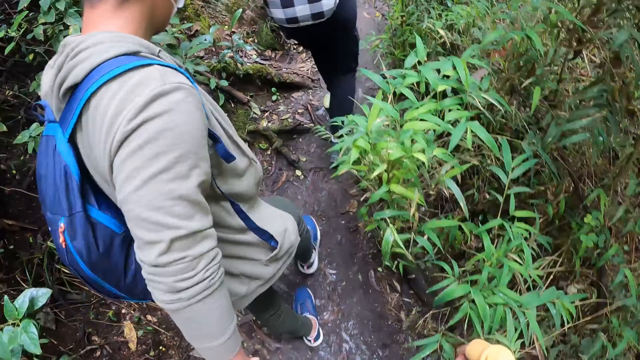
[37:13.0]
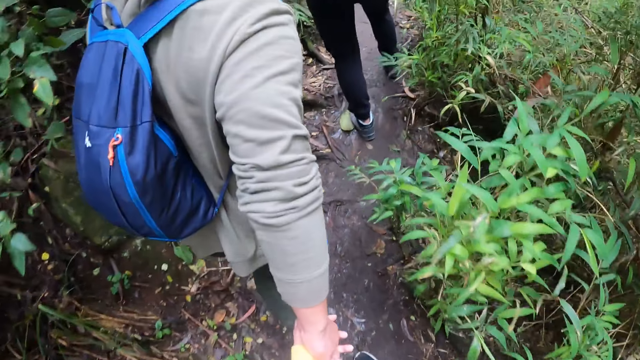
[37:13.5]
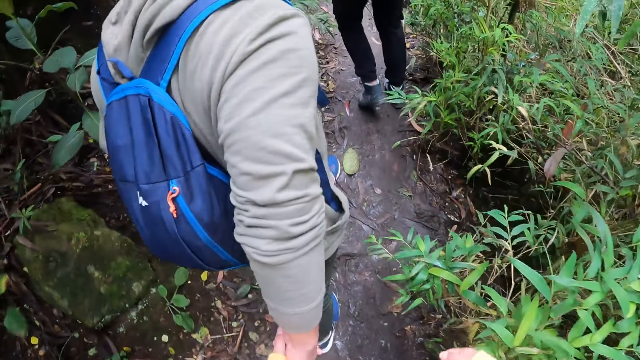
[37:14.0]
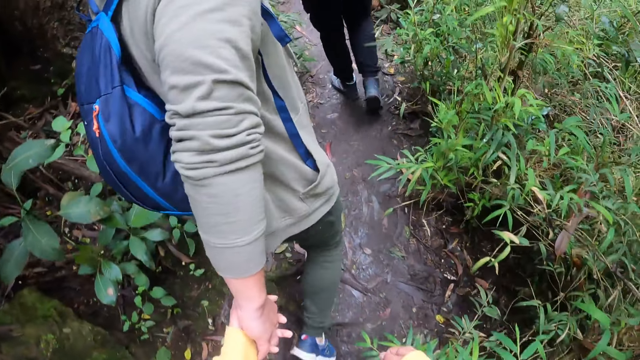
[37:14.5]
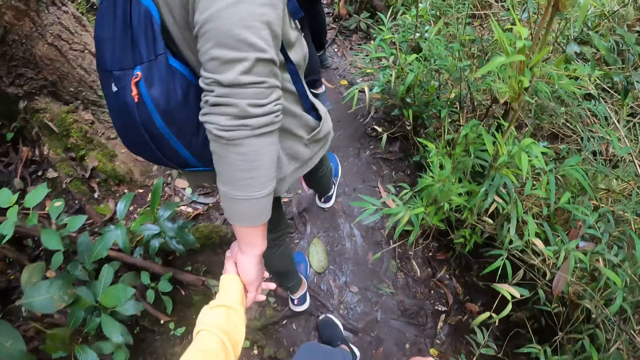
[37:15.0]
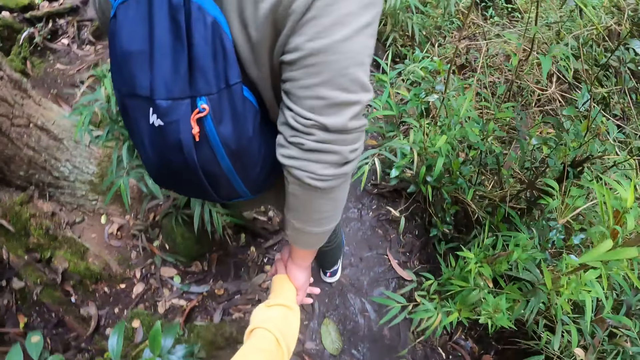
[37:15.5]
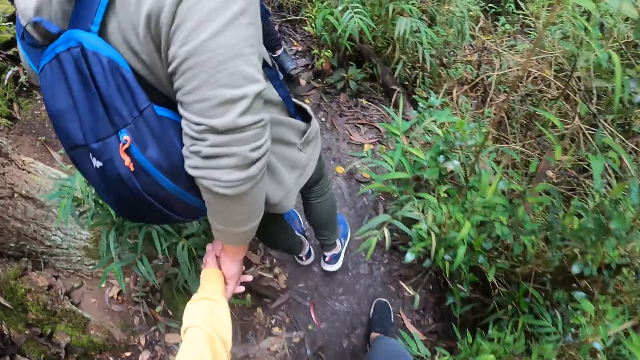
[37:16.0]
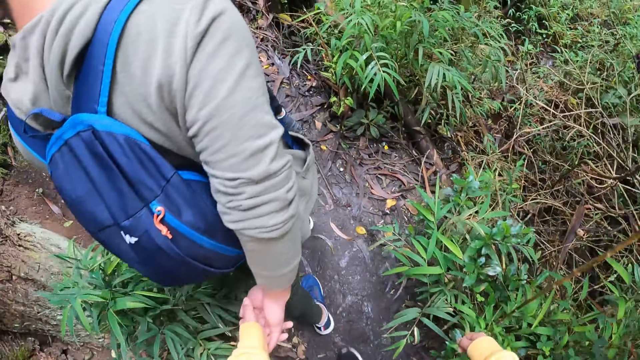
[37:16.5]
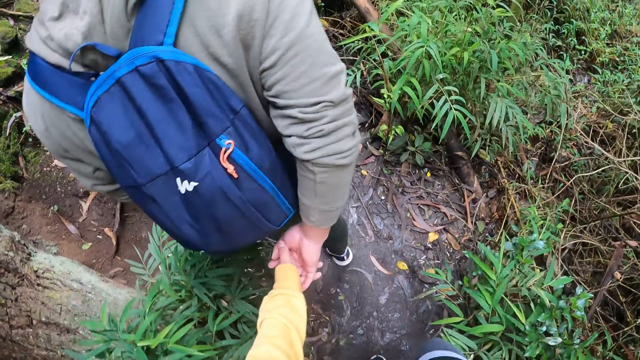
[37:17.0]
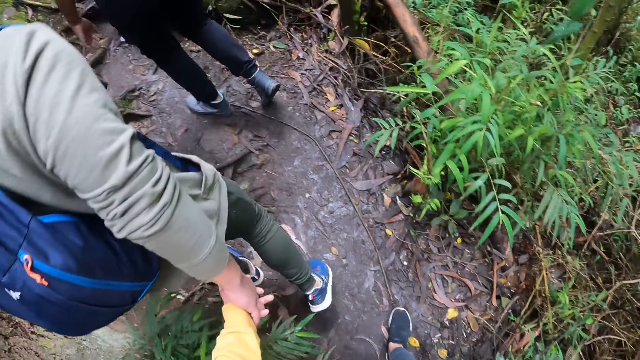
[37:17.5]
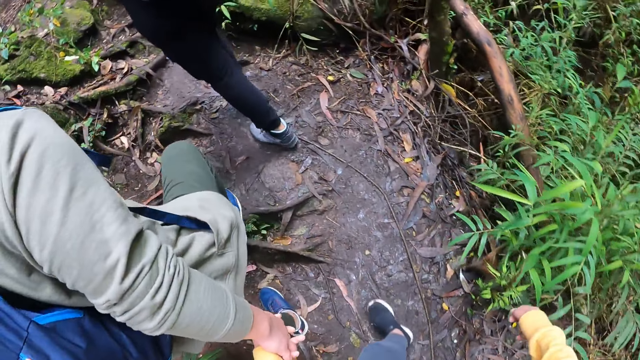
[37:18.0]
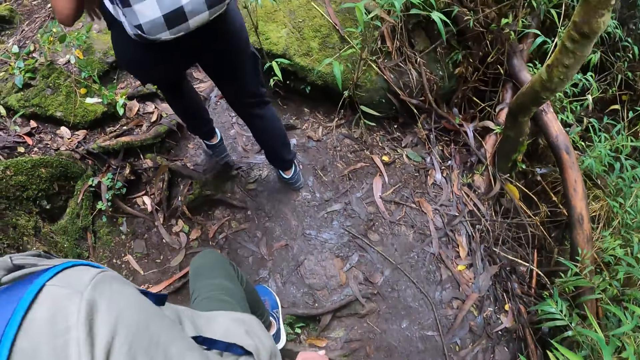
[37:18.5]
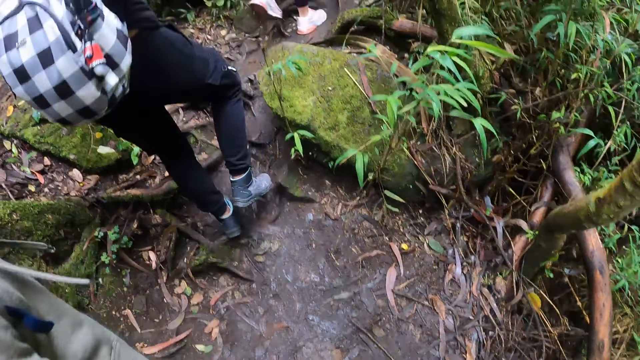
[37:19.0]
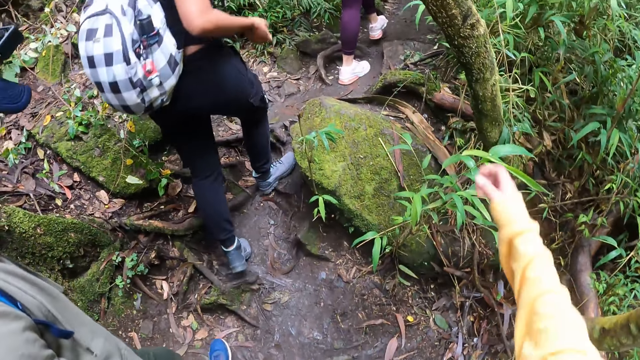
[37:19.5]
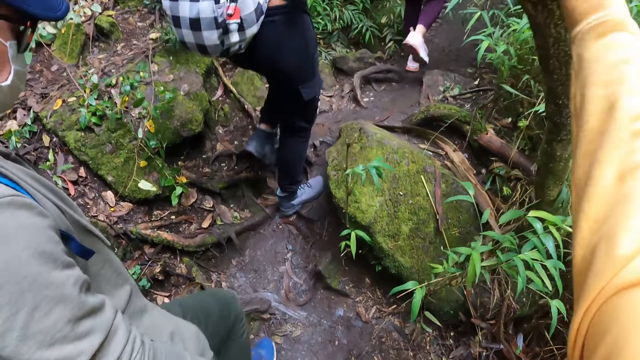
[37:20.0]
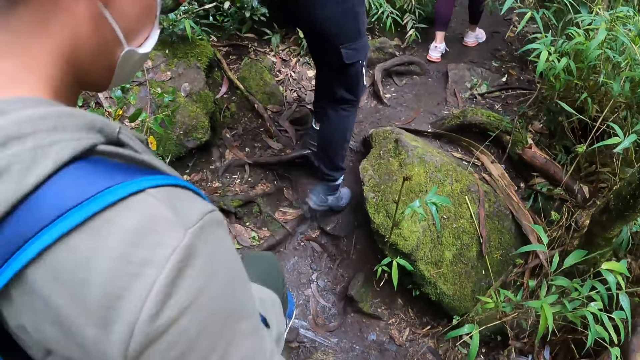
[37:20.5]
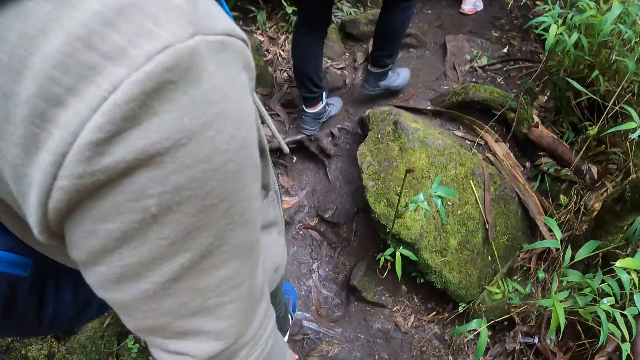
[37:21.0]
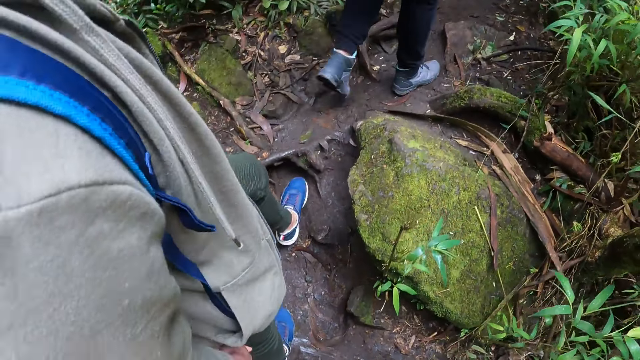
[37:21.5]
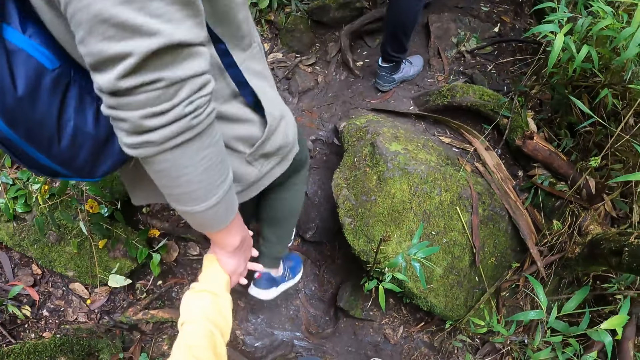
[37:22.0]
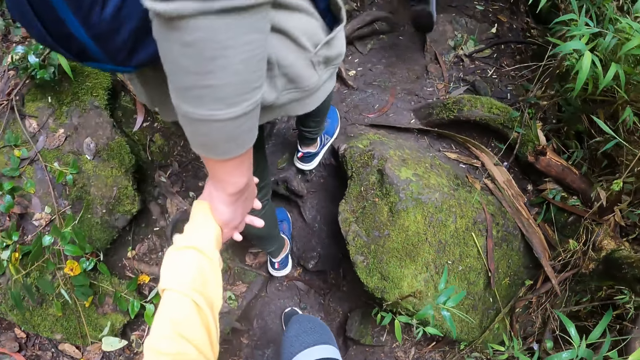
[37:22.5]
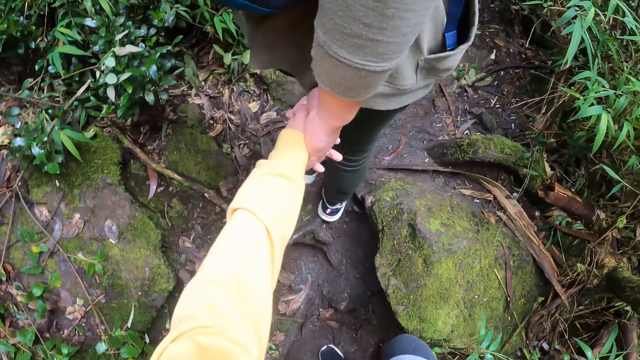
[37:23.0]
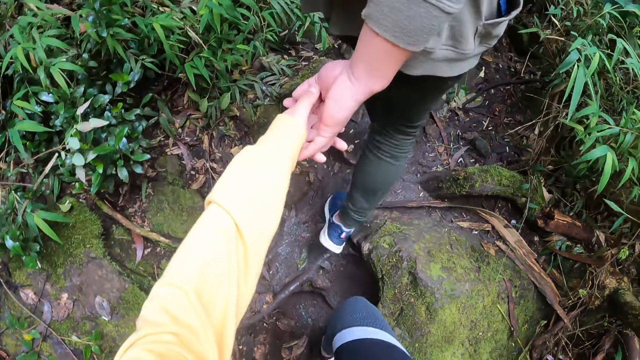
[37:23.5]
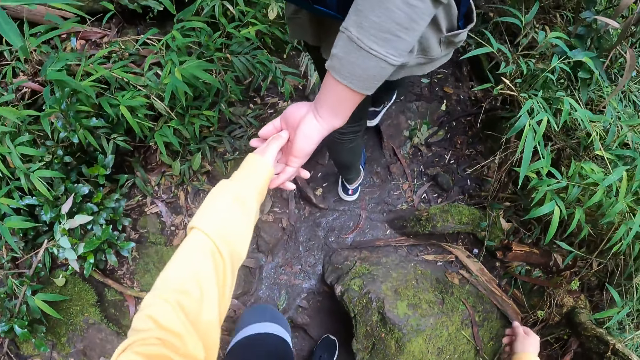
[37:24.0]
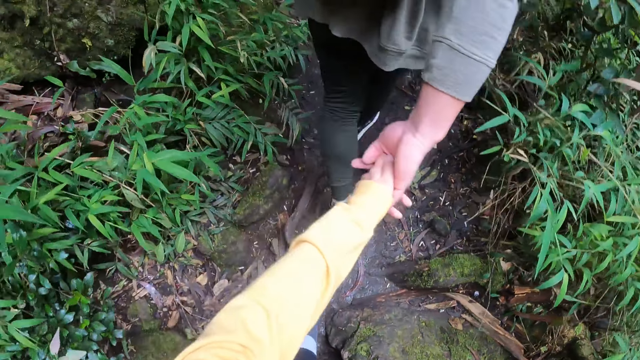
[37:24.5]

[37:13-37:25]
The camera wearer moves the hand to the tree.

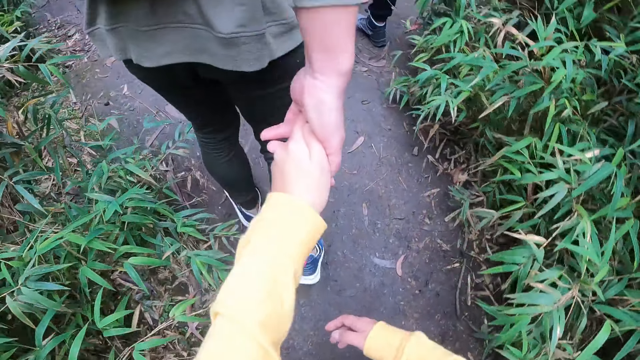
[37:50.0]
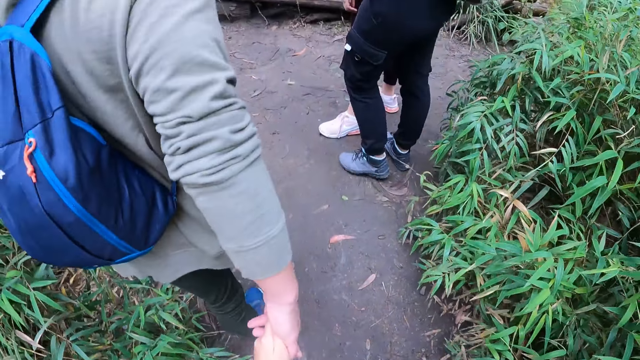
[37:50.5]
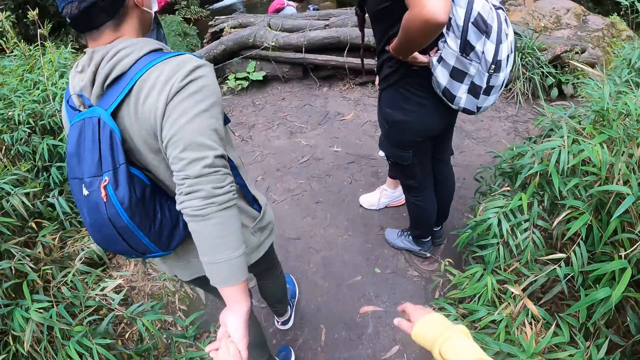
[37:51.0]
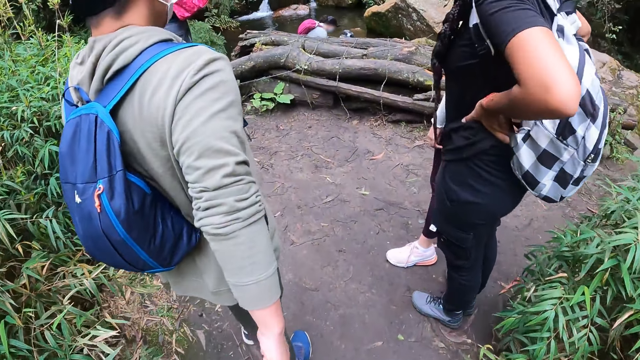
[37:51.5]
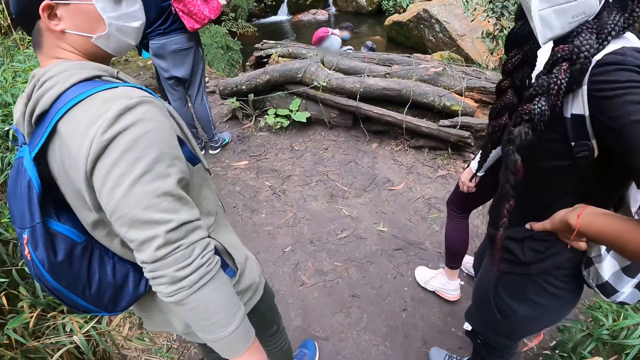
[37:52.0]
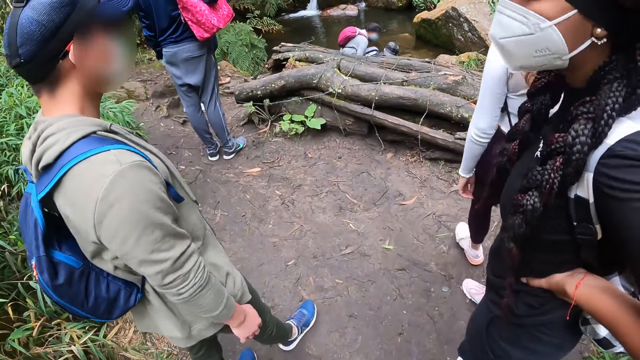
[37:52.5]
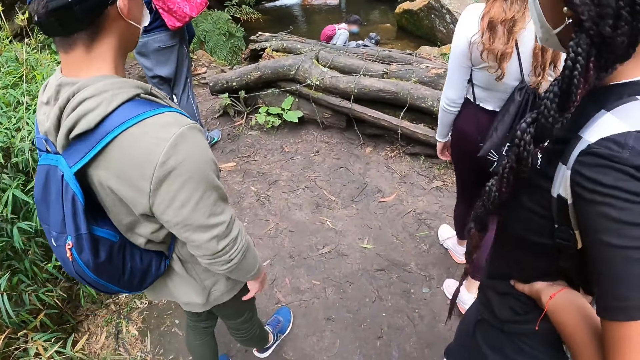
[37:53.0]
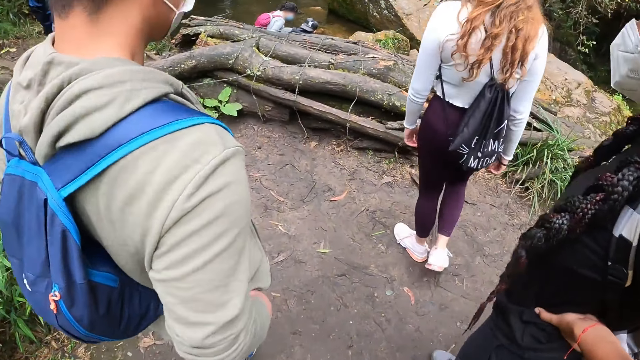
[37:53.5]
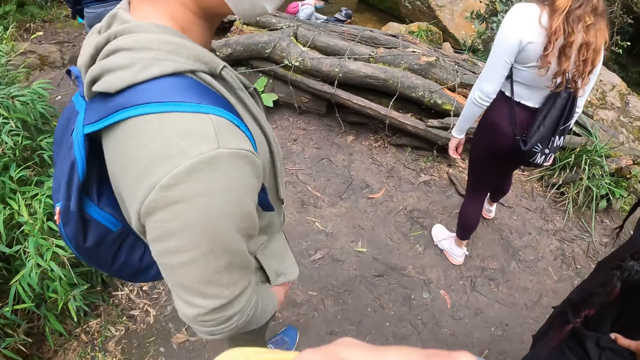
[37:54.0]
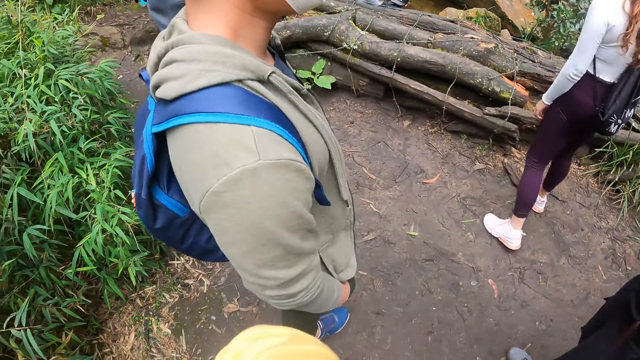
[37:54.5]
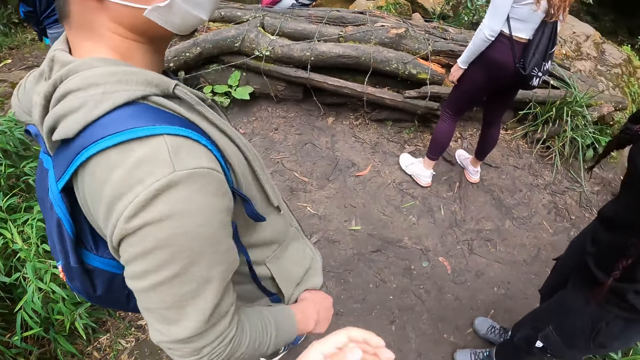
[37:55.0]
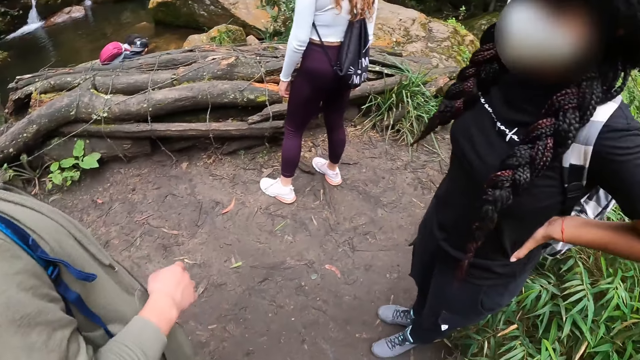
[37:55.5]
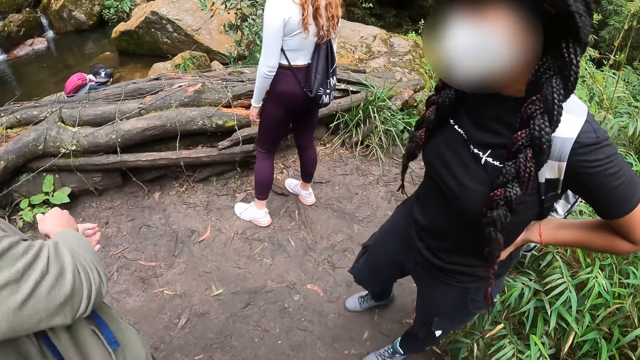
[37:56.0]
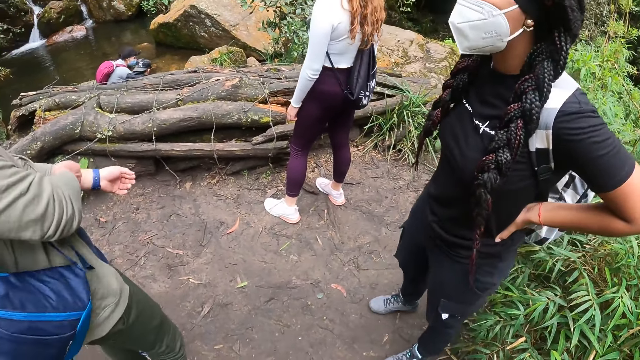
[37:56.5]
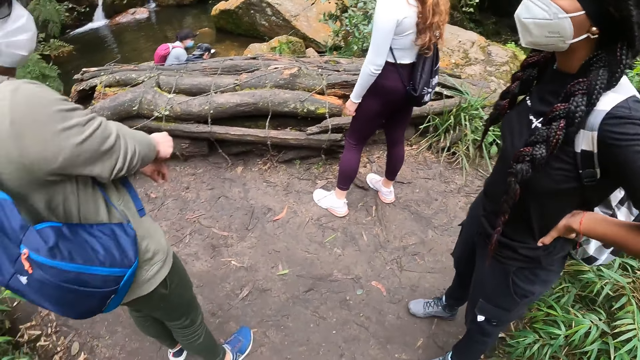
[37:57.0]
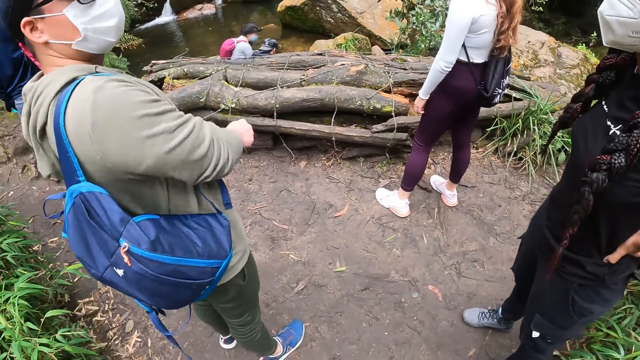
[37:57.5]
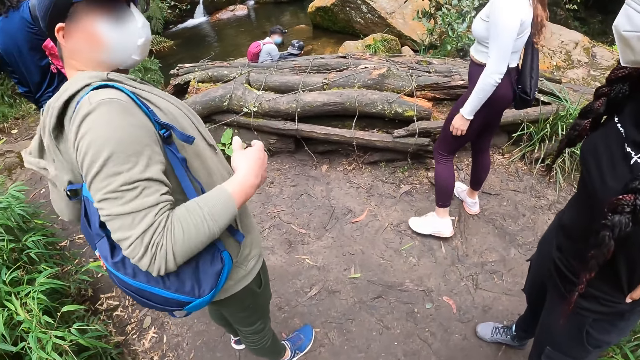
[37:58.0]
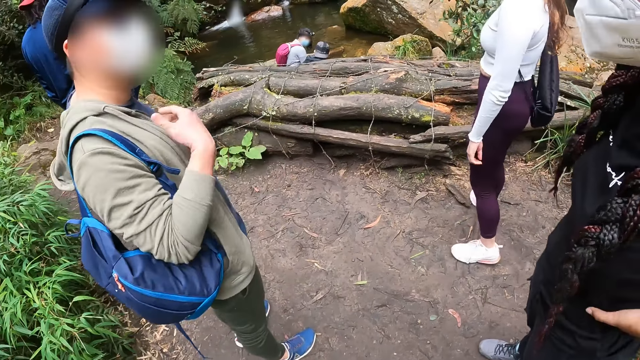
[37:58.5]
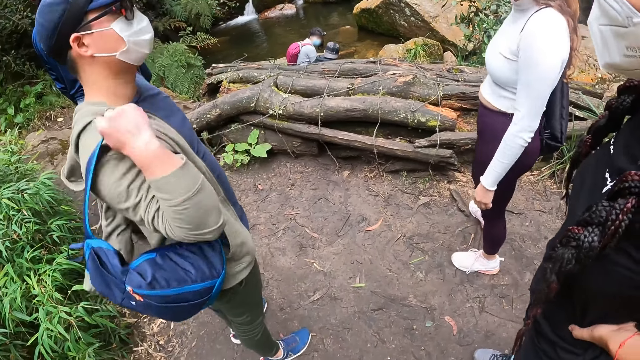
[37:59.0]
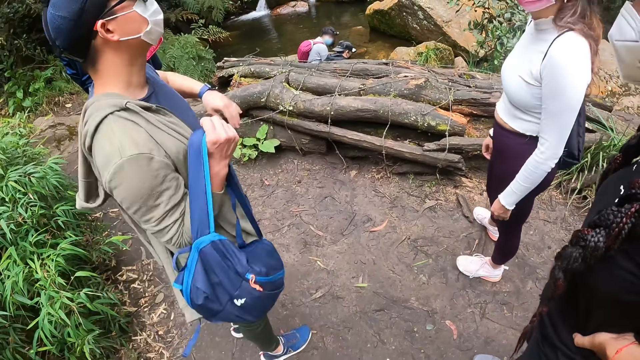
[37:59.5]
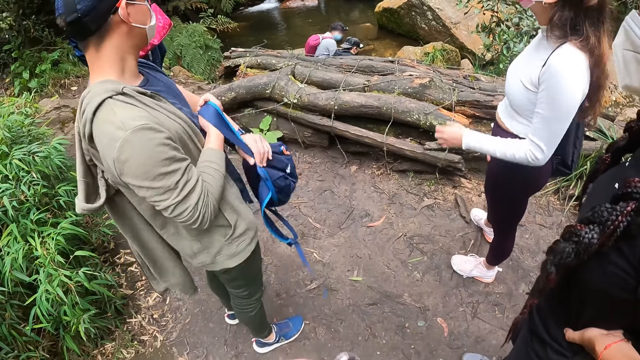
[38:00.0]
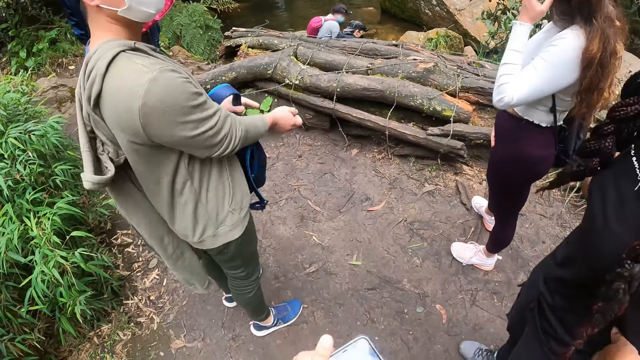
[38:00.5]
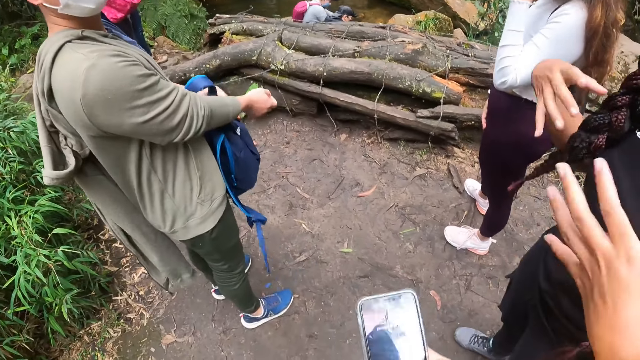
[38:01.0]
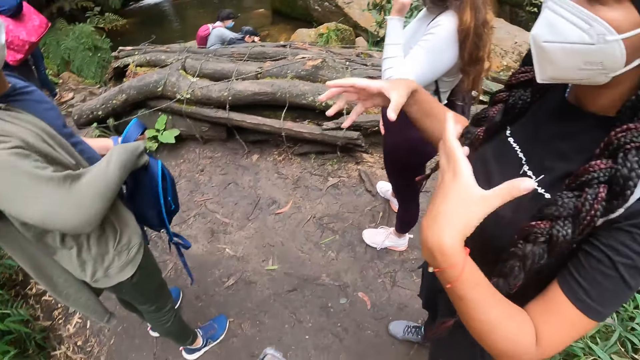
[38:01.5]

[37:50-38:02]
A woman holds the waist. A man moves the hand to the pocket, removes the hand from the pocket, and touches the cloth on the left hand. The man takes off a blue bag from his back with both hands. The camera wearer interacts with the woman. The man holds the blue bag in his left hand. Another person moves the hand to the face. The man takes off a jacket on his body with his left hand. The woman talks to the camera wearer. The camera wearer holds the phone.
